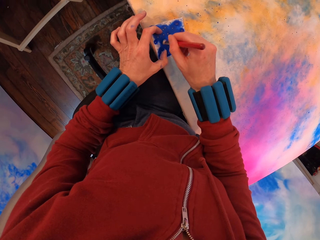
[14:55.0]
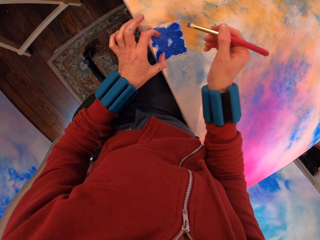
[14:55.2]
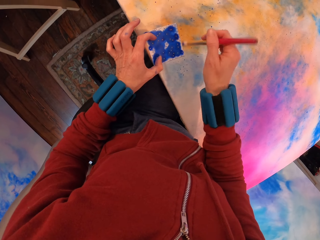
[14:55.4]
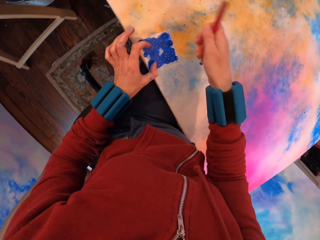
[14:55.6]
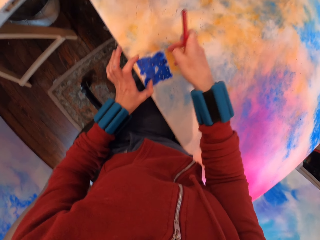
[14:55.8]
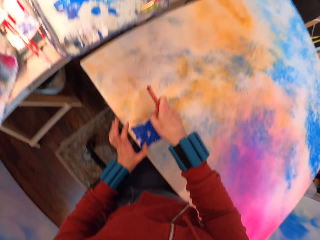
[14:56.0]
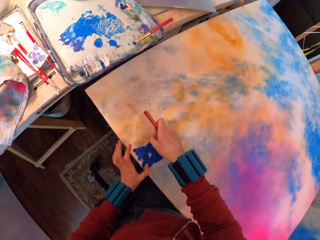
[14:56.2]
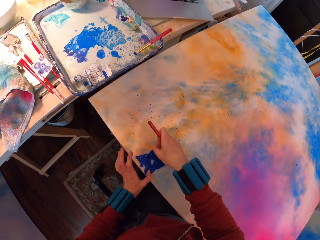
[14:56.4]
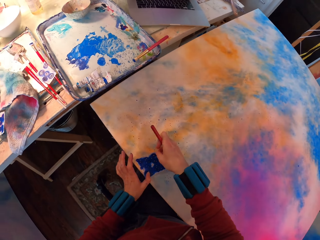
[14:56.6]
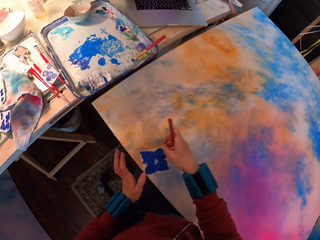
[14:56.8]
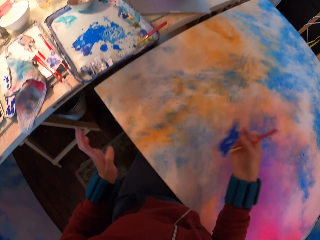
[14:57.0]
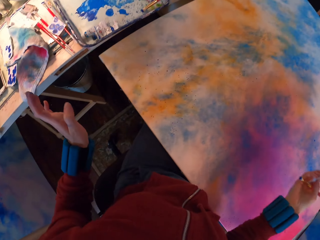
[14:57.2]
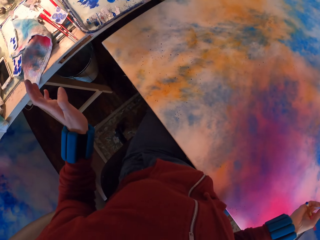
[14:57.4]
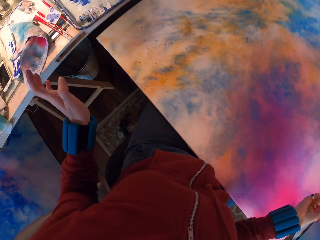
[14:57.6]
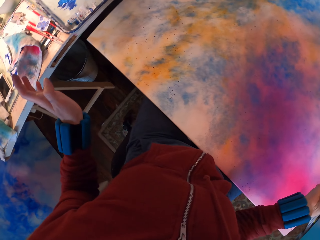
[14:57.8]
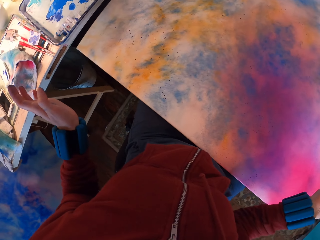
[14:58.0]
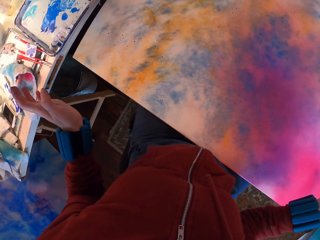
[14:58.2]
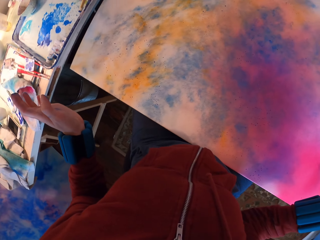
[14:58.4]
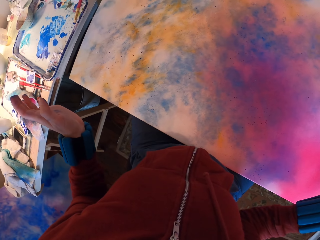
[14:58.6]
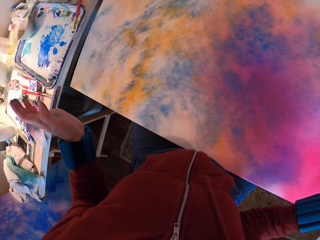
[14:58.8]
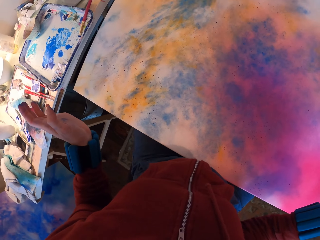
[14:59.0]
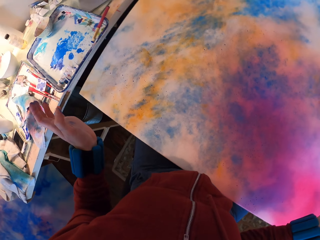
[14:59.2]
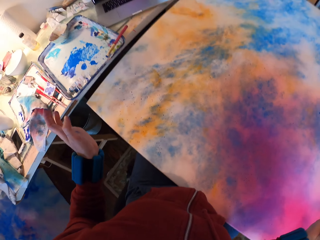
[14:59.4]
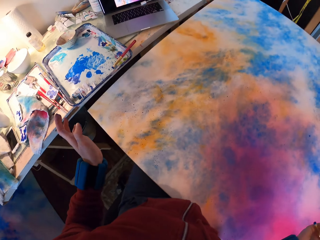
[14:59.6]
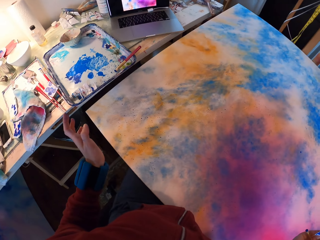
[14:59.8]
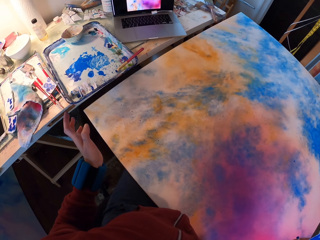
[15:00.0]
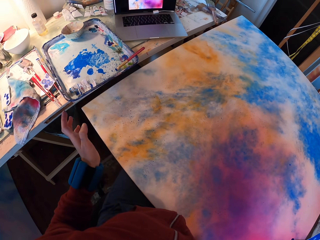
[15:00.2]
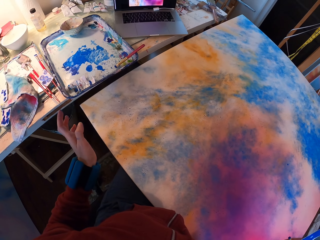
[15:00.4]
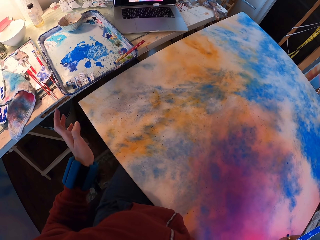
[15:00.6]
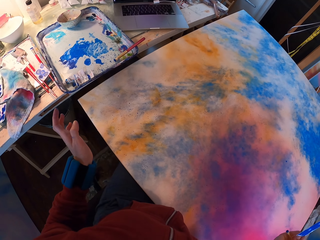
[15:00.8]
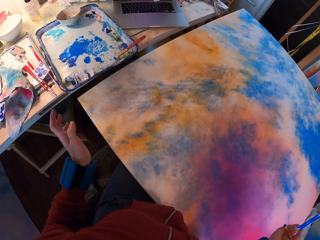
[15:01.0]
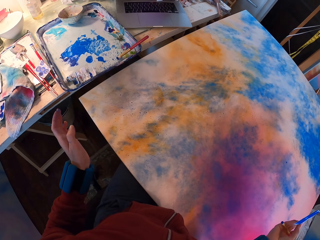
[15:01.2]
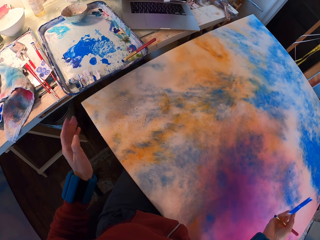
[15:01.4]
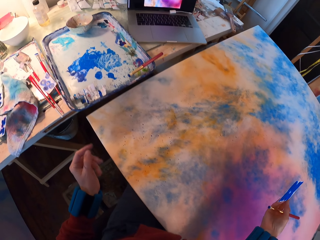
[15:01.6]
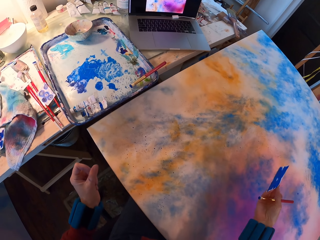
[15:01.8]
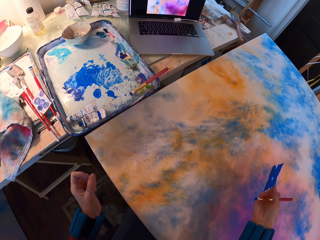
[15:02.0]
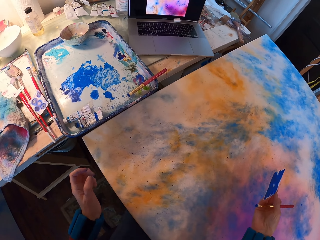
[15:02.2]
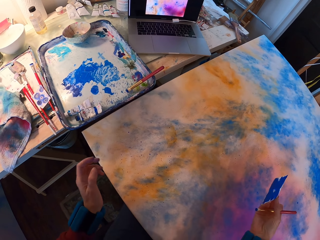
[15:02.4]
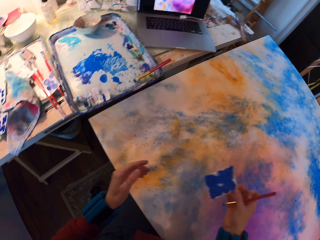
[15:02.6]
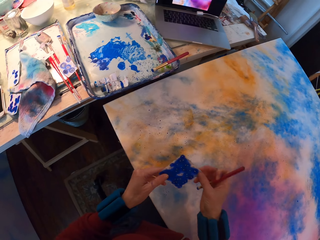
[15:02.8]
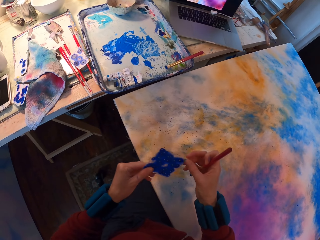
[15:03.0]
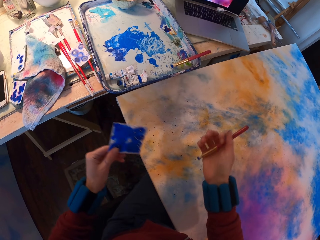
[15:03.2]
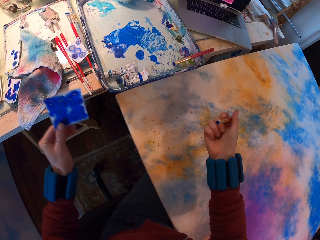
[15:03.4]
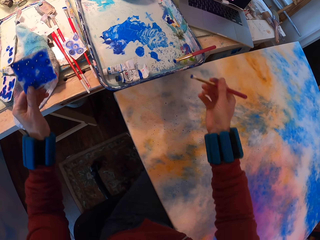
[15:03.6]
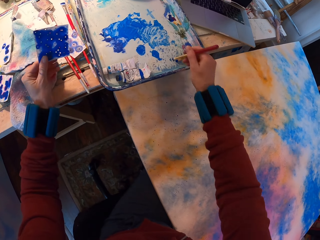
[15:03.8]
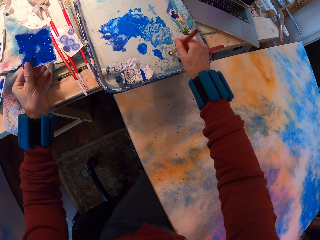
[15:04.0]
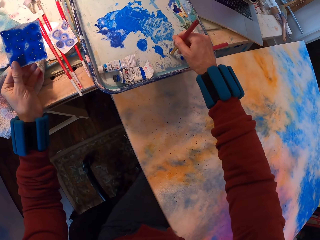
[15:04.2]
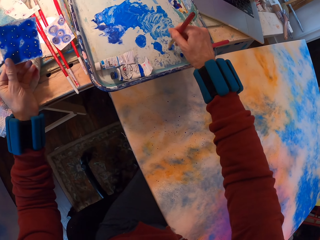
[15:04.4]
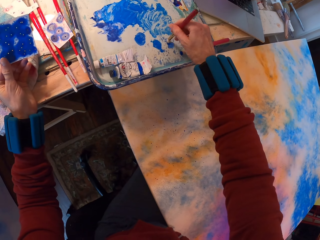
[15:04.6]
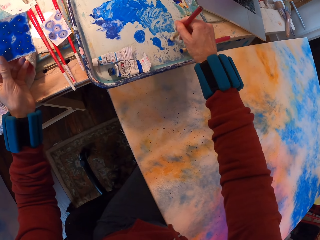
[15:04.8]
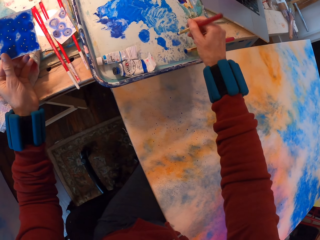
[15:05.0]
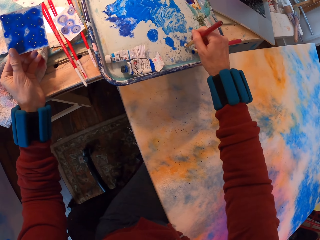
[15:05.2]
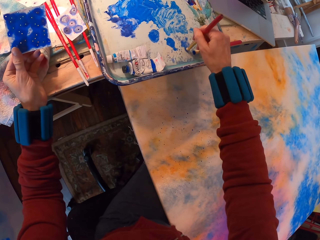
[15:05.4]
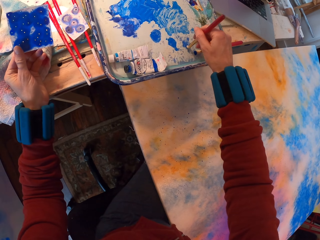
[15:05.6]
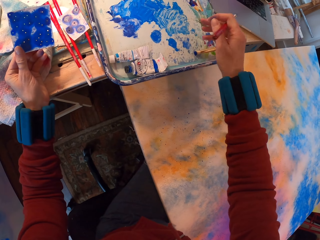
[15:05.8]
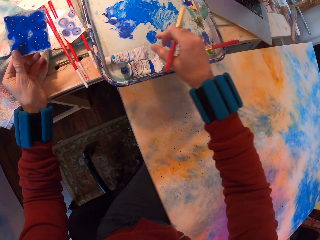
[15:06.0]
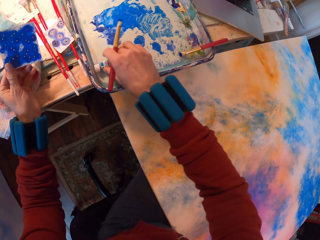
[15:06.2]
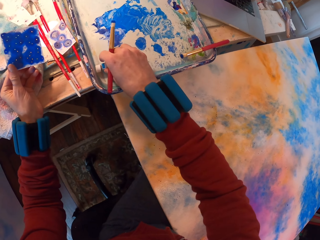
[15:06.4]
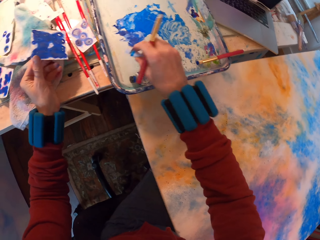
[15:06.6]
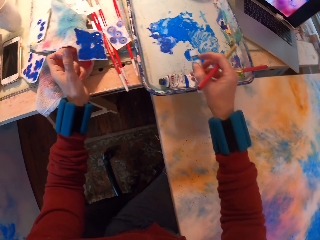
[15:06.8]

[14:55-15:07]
The camera wearer looks at the painting. They remove the paper. They rub paint on the tray with a brush.

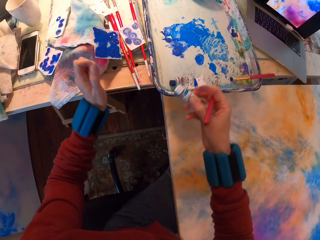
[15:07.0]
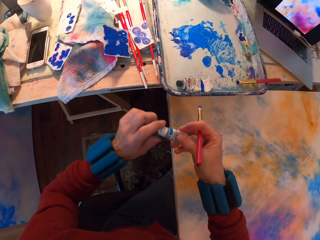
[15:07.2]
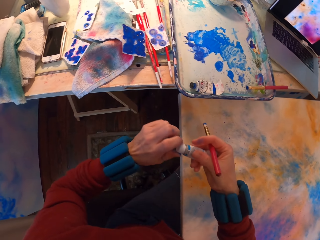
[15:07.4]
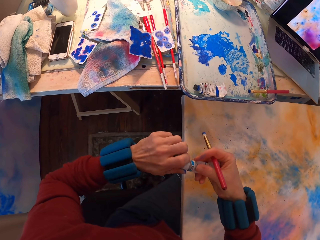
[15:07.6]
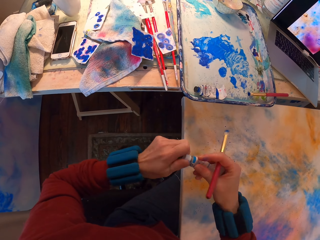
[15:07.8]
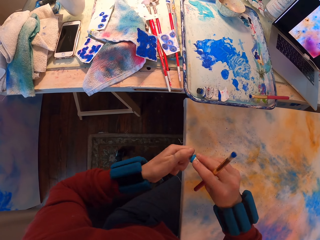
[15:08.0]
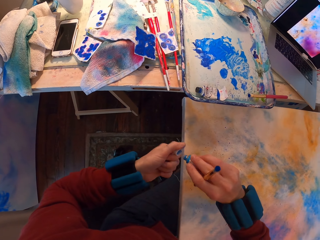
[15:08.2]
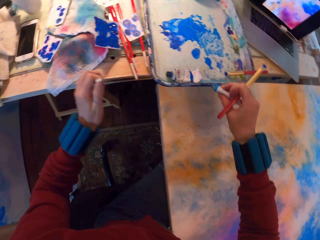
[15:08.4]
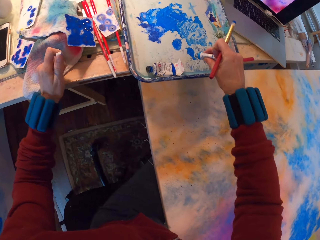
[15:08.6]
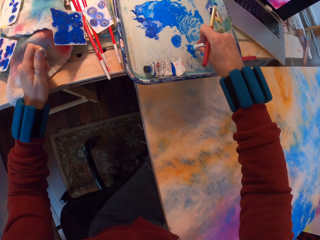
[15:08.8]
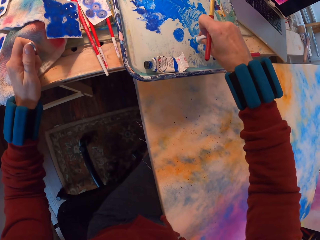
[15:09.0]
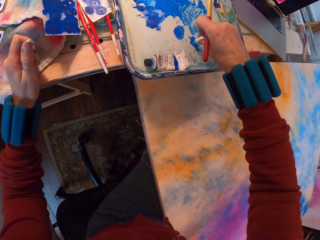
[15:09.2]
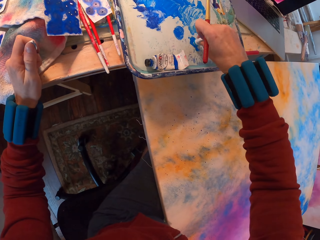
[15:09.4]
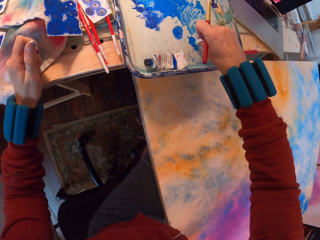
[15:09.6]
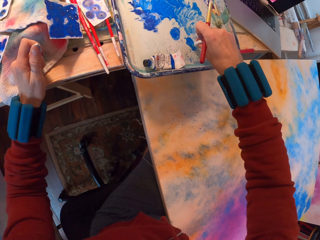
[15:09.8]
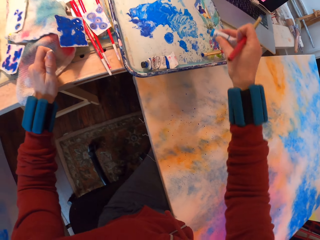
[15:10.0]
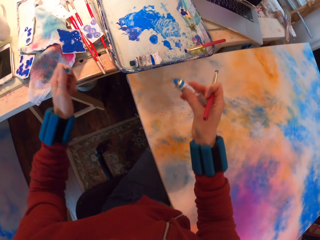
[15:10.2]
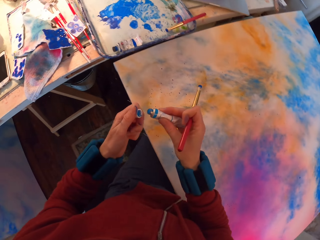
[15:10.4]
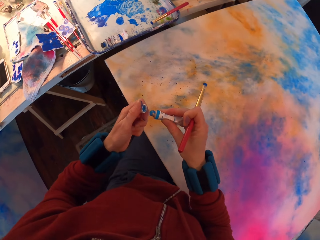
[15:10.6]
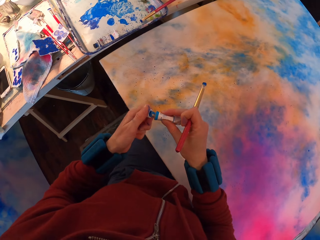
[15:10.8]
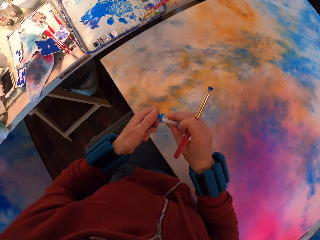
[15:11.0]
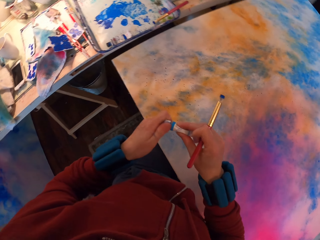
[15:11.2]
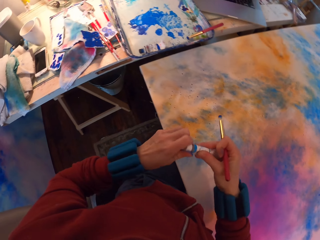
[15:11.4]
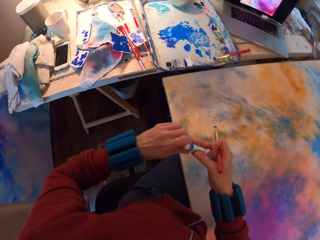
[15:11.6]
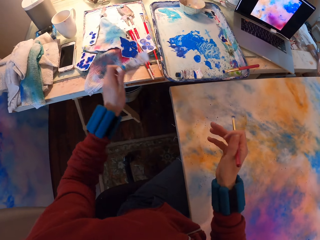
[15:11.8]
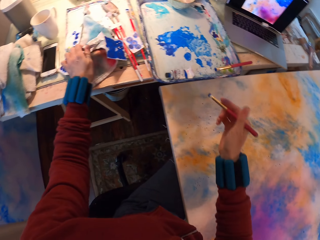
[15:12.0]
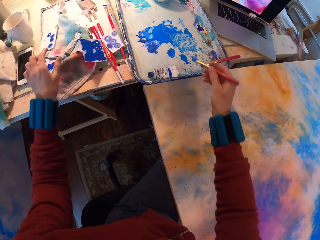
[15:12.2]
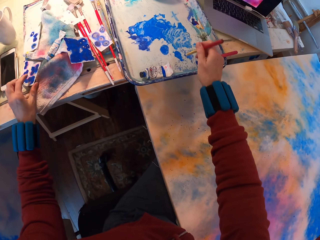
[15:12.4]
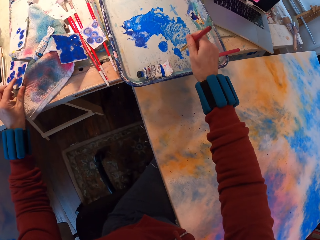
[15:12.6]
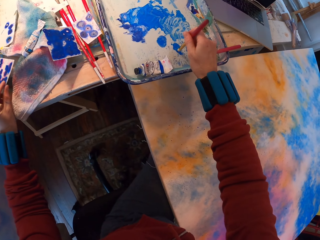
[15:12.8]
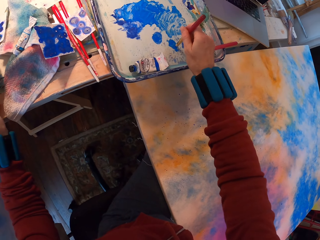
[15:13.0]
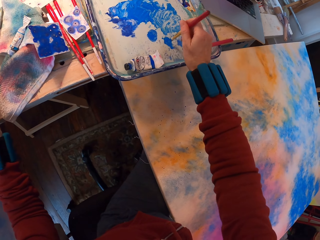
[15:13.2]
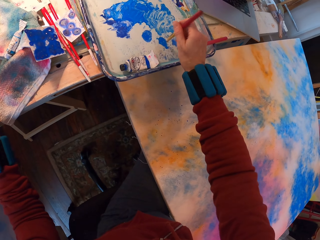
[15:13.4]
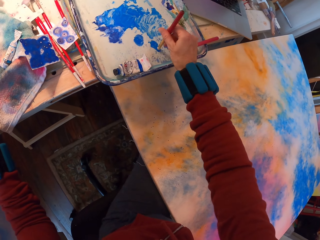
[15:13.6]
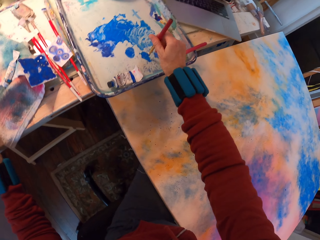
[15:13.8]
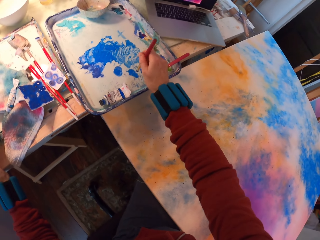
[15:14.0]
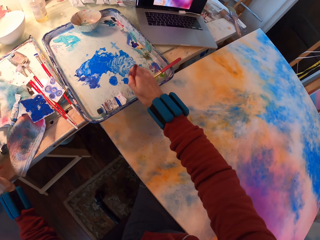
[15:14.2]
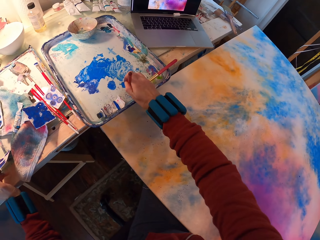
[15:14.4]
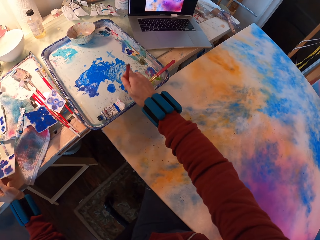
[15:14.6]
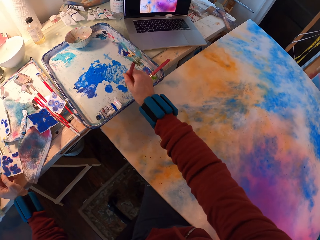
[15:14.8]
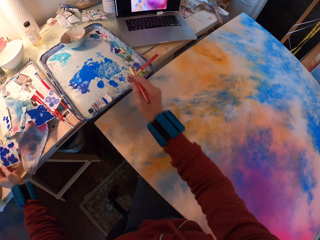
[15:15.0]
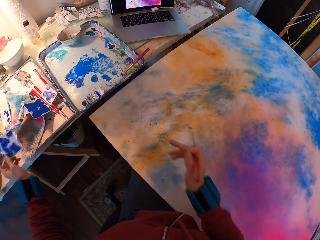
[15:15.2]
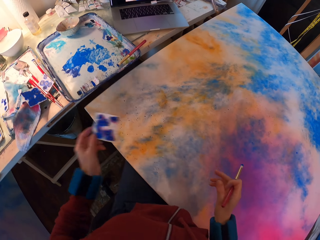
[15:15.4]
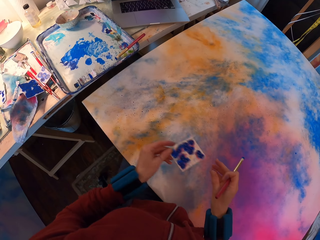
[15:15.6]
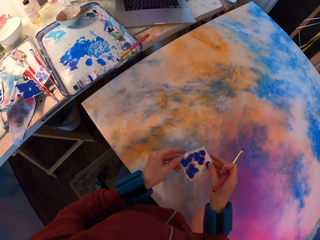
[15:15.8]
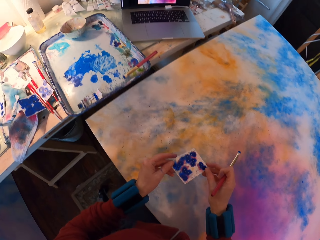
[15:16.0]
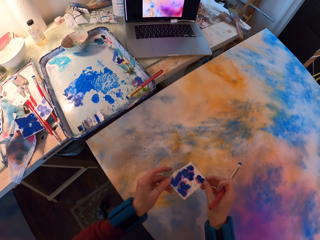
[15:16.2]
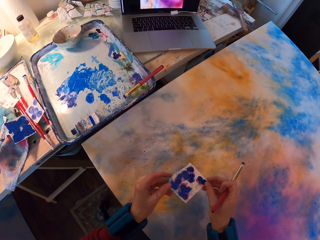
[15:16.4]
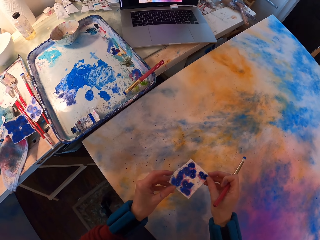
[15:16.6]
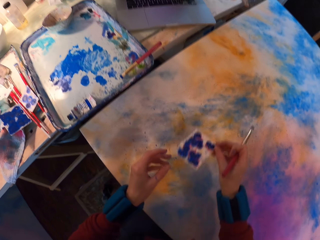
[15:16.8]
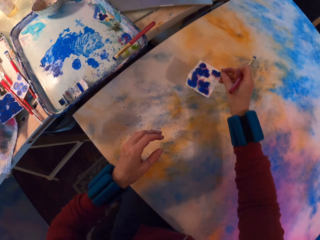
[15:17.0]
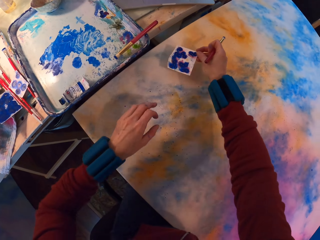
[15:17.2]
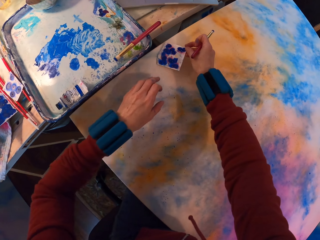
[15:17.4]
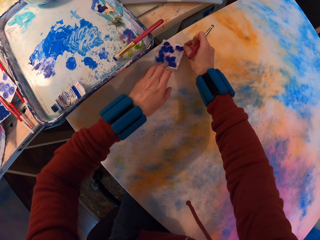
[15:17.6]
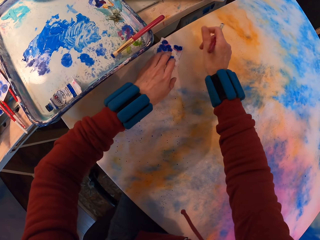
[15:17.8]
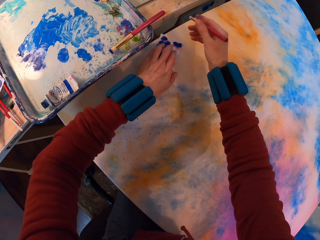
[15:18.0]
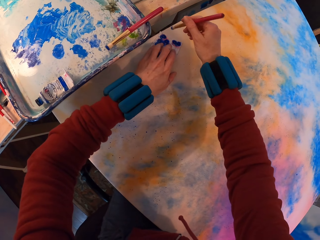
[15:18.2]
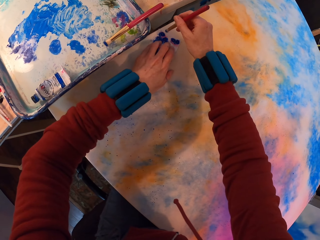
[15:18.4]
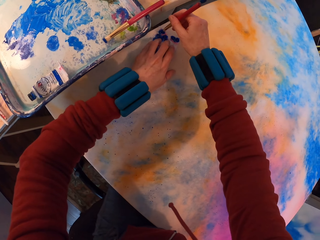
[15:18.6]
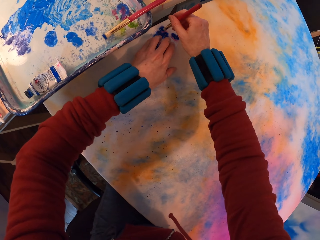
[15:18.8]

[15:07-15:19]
The camera wearer opens the tube. They put paint on the tray. They rub paint on the tray with a brush.
